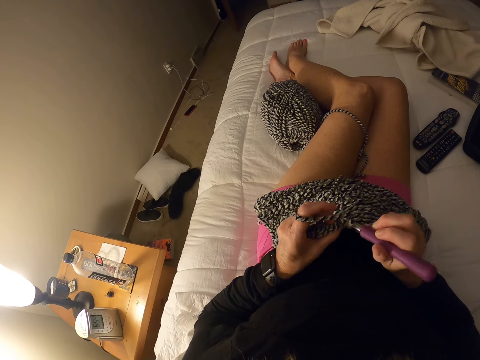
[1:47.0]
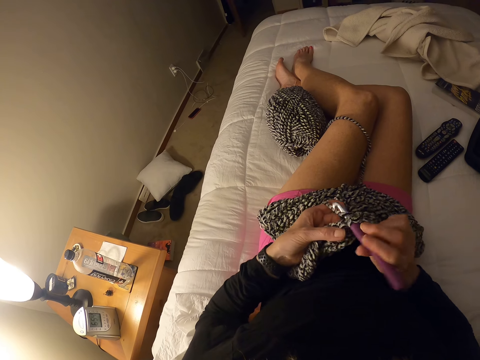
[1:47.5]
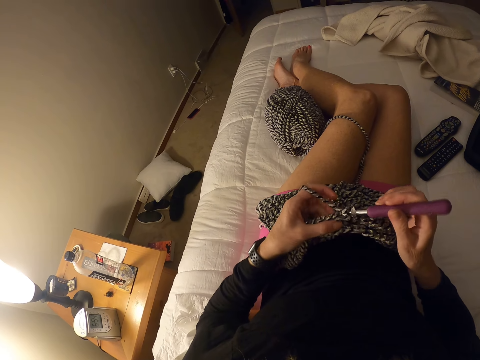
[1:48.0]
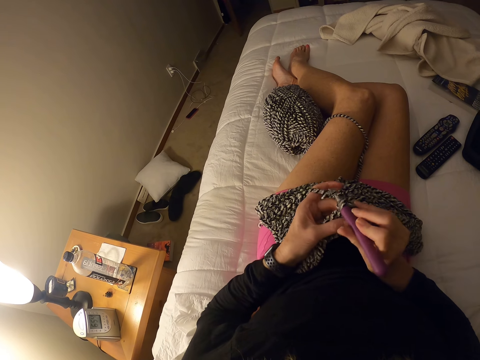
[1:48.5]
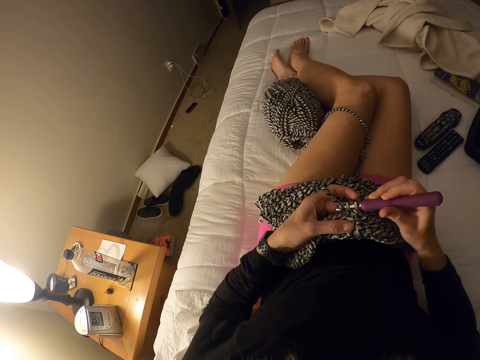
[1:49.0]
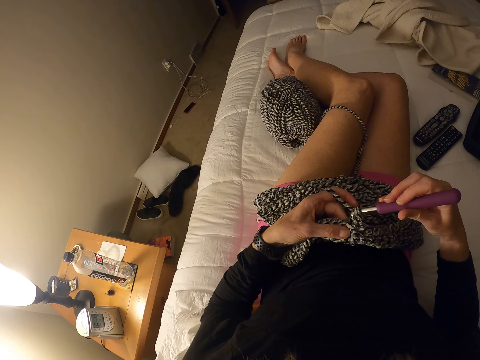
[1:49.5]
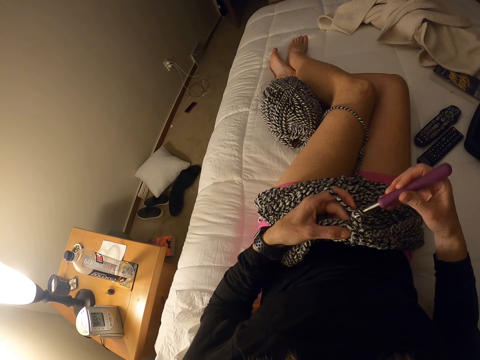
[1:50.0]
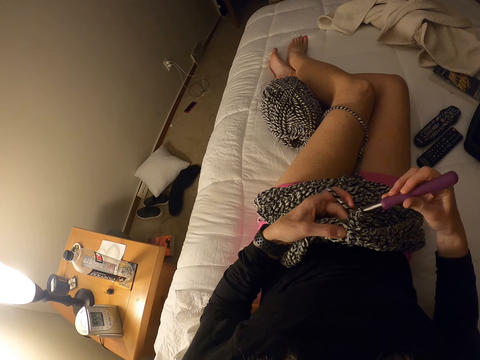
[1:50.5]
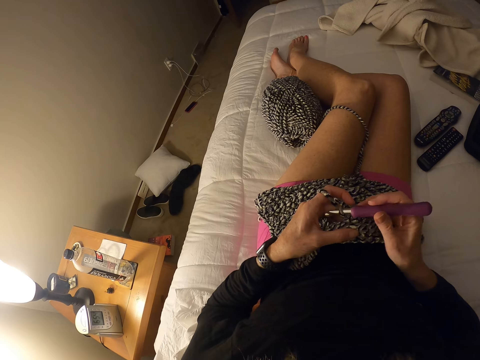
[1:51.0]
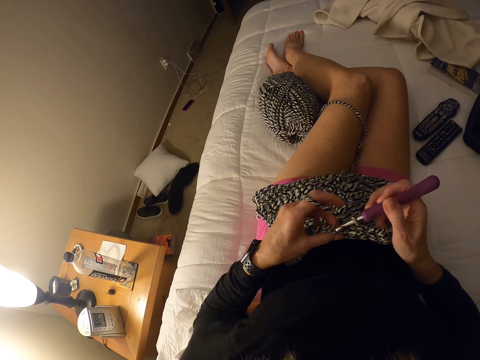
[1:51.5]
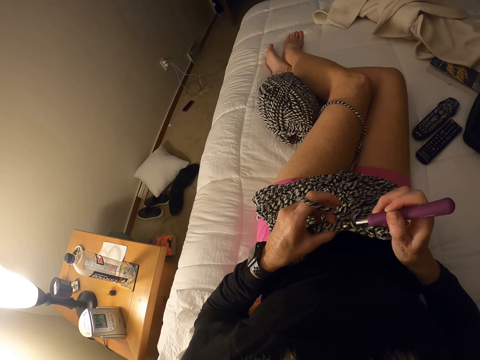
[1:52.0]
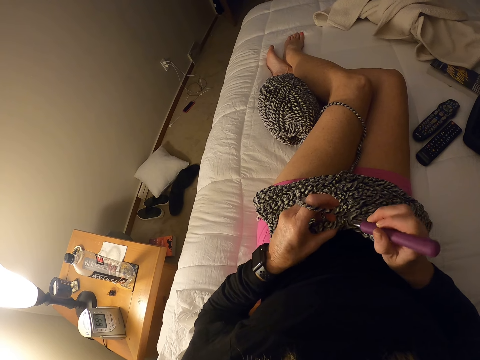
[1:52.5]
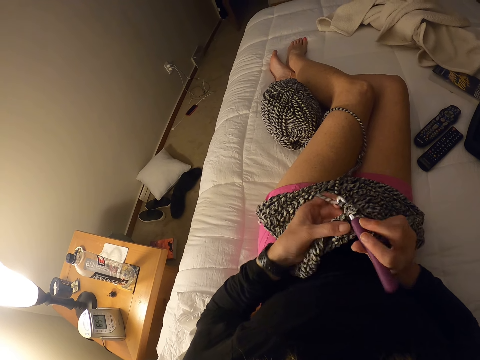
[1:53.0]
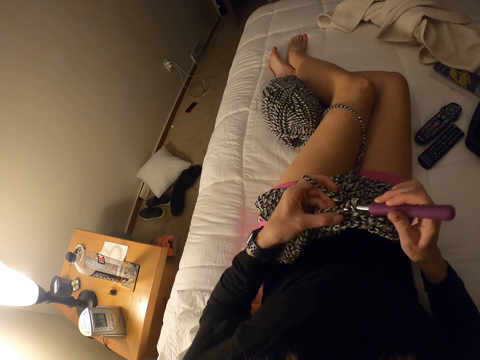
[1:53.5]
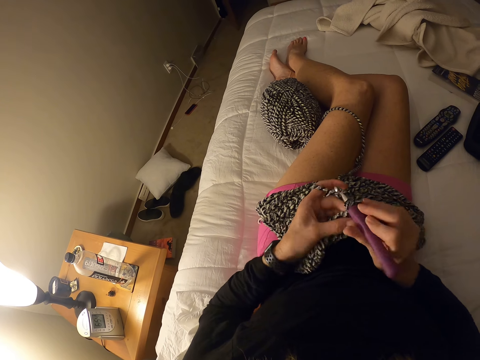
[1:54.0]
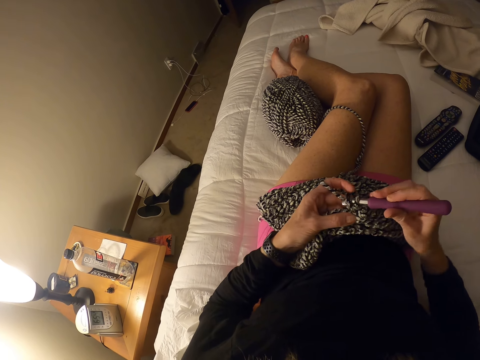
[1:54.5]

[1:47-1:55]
The camera wearer interlocks loops of yarn with the crochet hook.

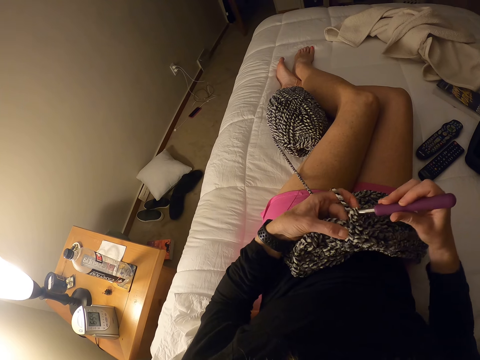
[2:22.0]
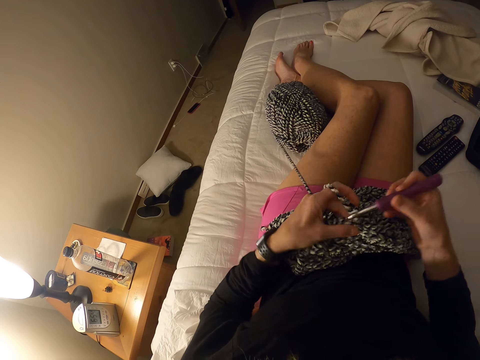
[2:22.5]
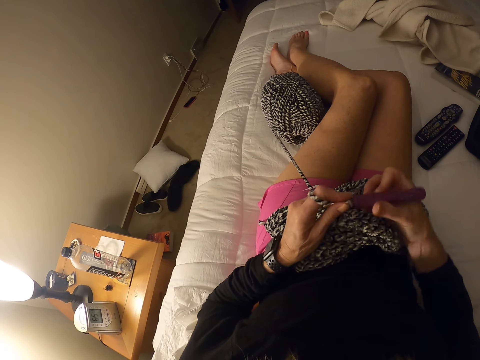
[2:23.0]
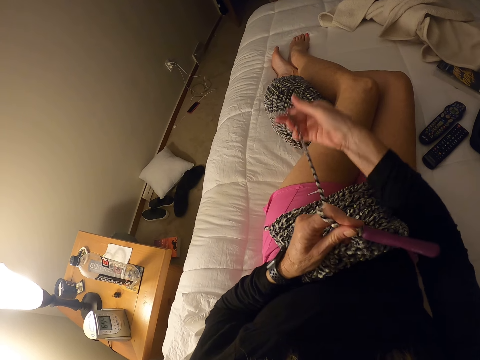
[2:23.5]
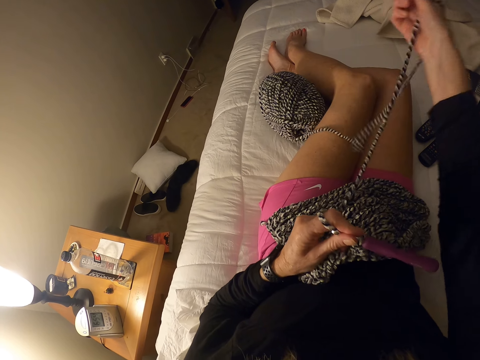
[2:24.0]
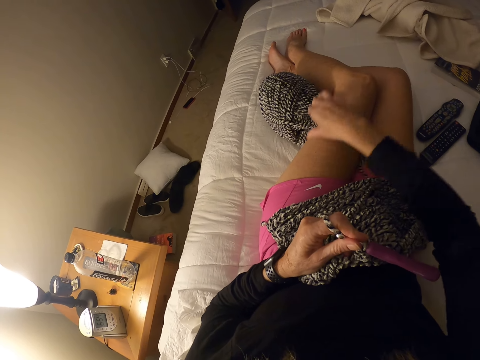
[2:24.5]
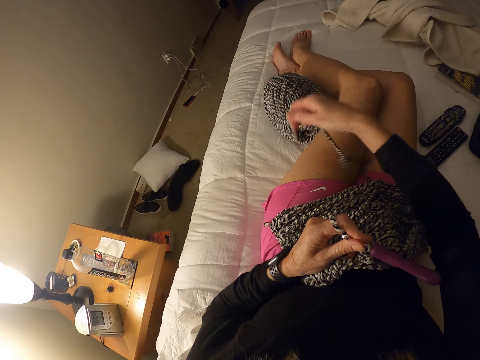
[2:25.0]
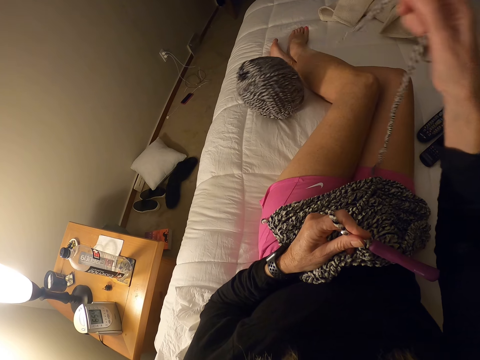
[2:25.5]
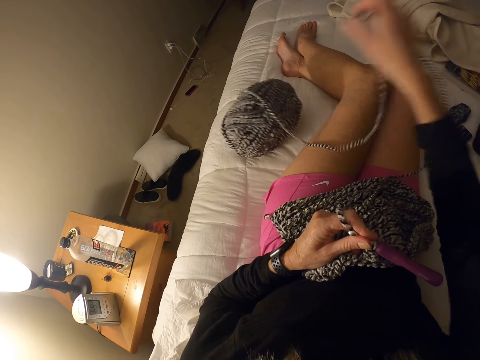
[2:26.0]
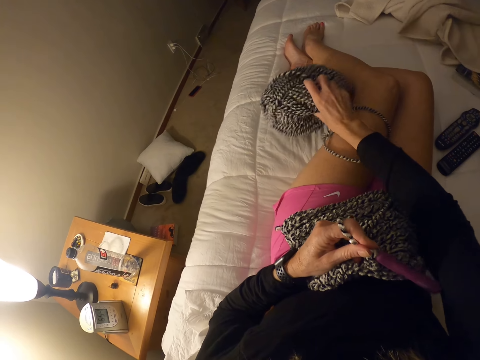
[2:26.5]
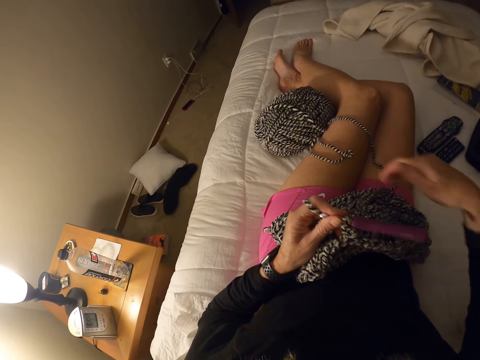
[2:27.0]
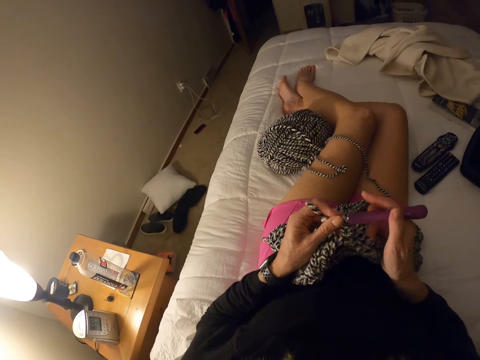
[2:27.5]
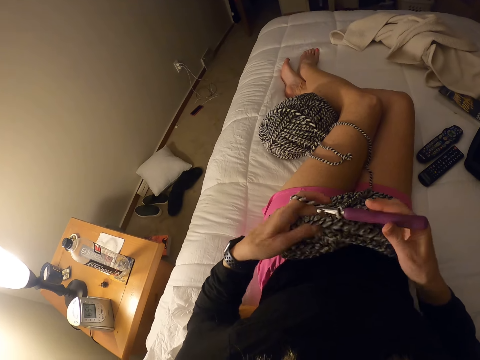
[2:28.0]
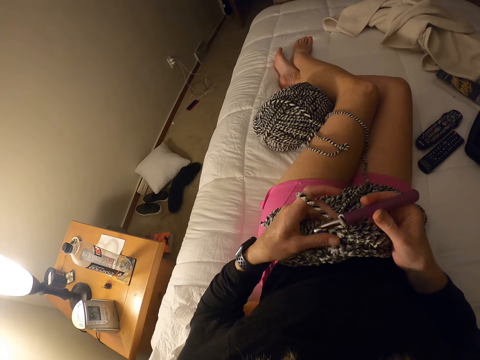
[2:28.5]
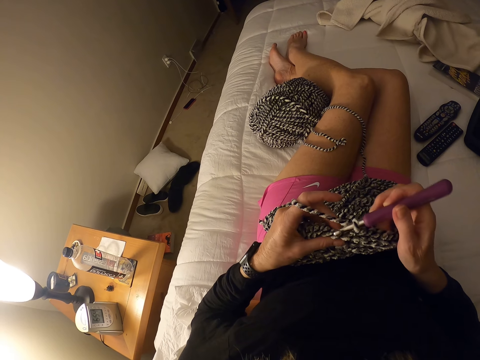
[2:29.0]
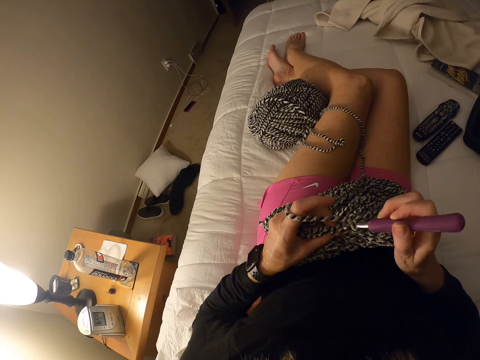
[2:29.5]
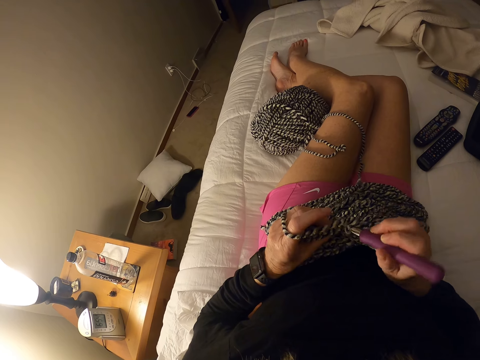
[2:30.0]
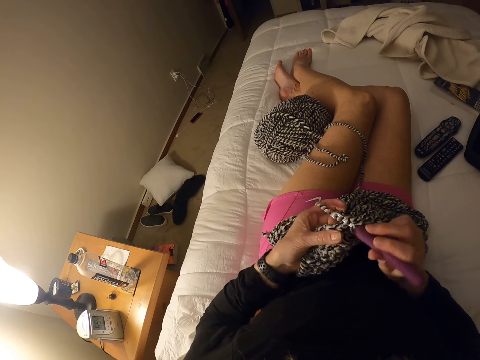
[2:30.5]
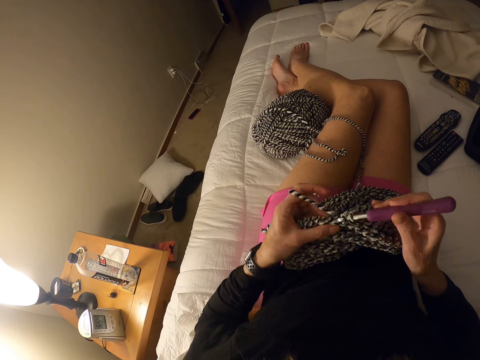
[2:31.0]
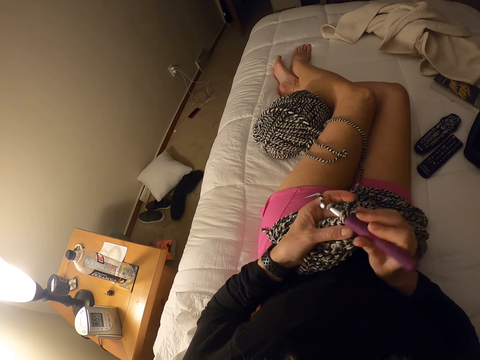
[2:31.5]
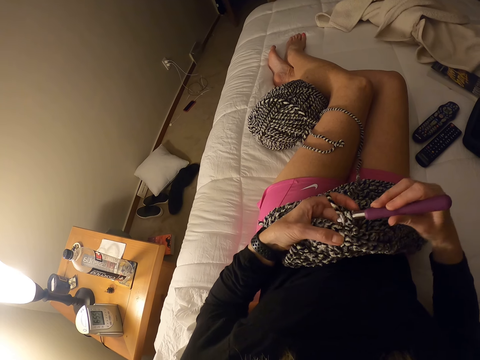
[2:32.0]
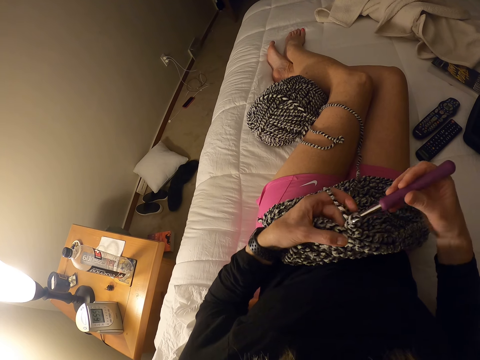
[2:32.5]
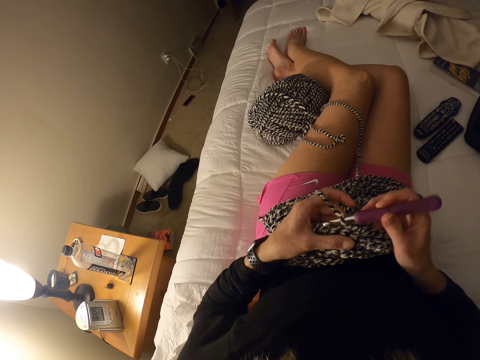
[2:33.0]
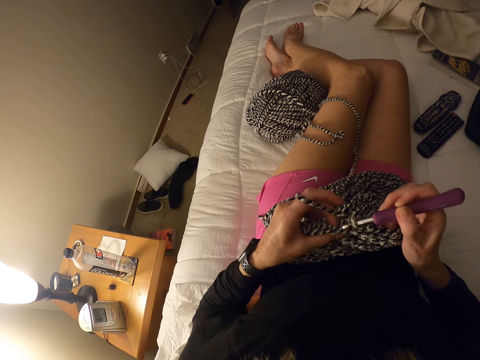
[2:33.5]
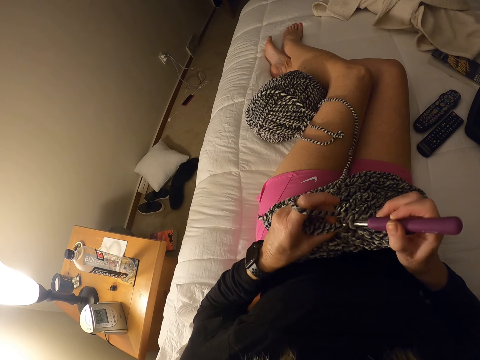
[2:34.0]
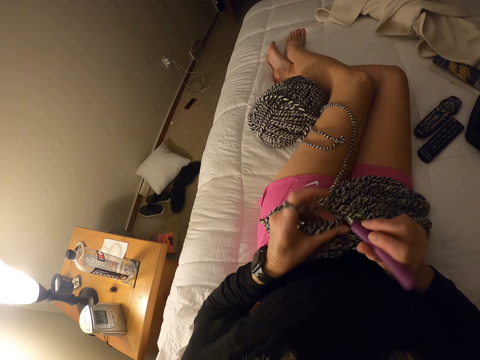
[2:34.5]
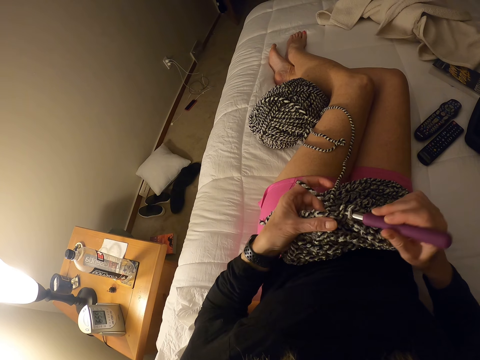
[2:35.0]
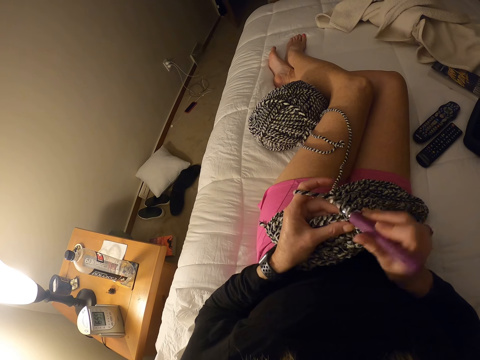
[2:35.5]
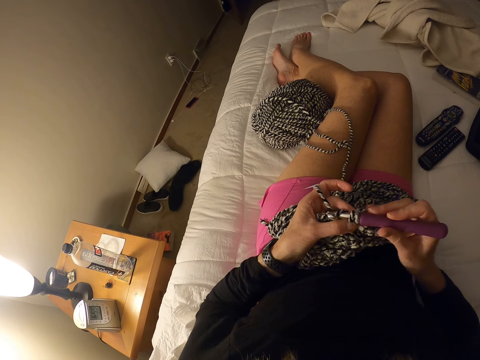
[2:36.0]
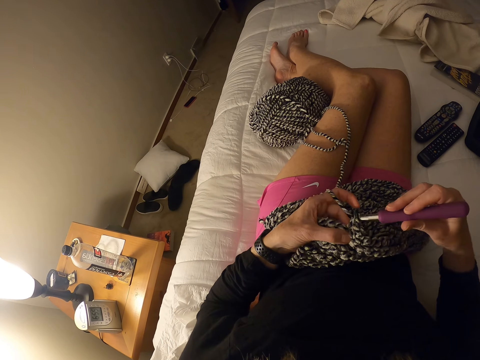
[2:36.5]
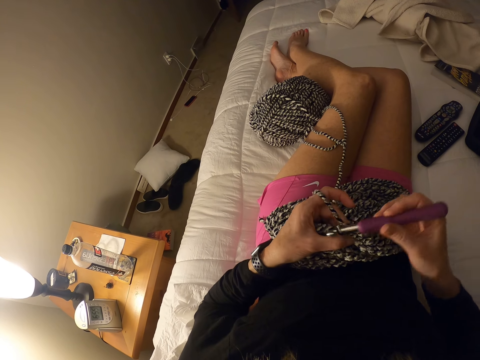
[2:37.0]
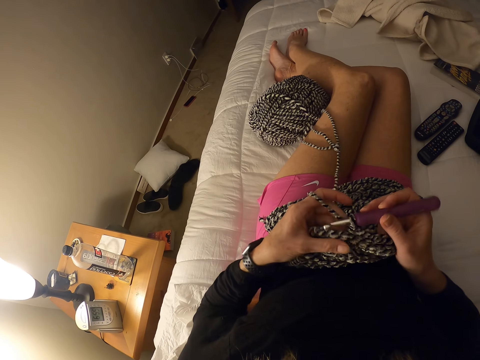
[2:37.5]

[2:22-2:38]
The camera wearer pulls the yarn. They unfold the yarn. They crochet the garment with the yarn and the crochet hook.

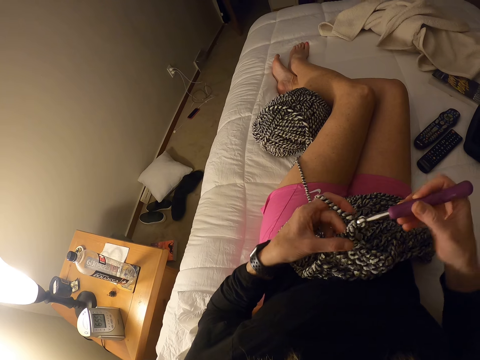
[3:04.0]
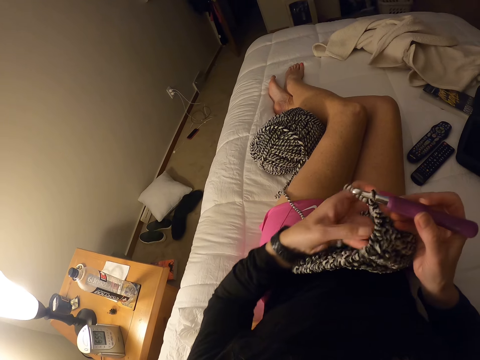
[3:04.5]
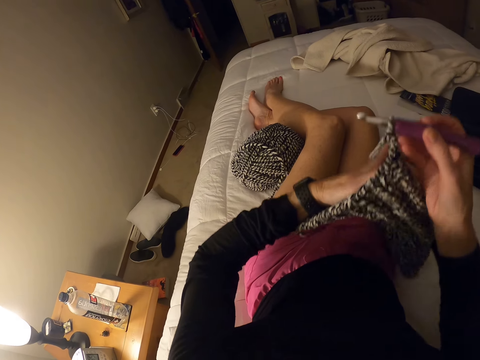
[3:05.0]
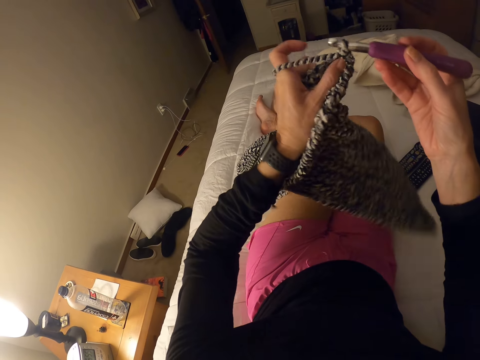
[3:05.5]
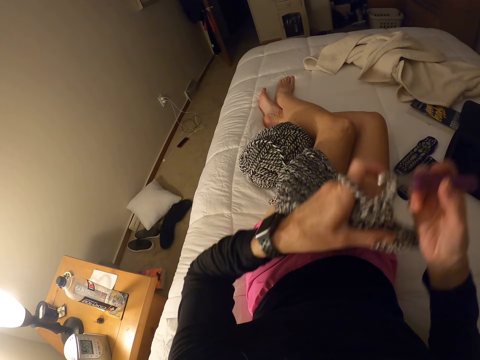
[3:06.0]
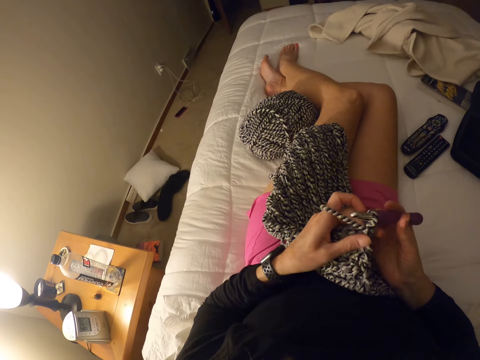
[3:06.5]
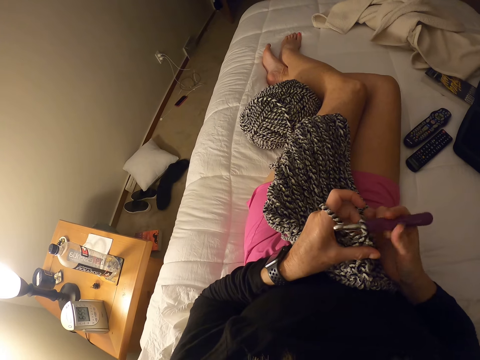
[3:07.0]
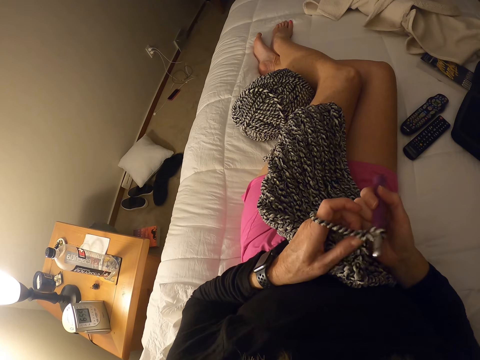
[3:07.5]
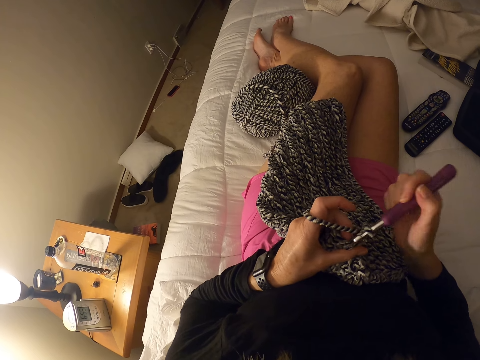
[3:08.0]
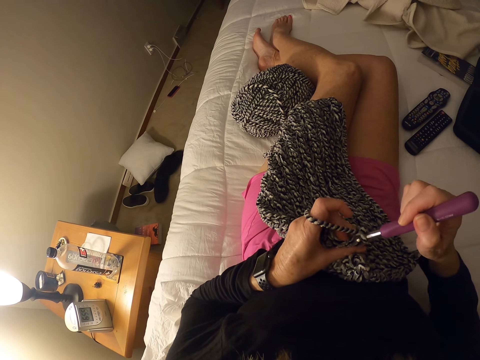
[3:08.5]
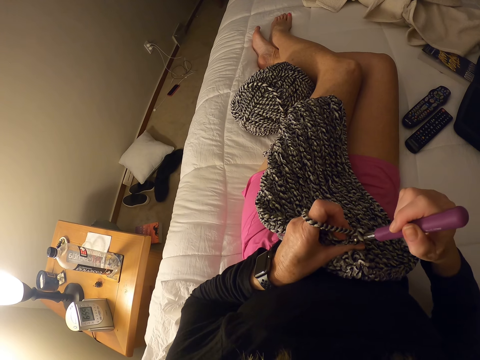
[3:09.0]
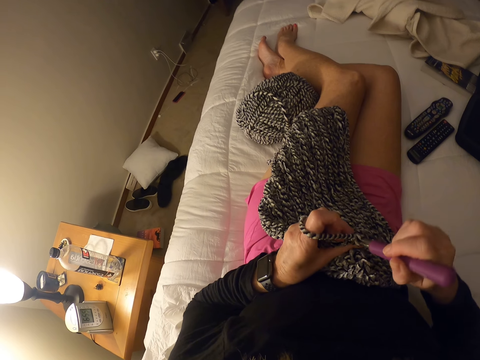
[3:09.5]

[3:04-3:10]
The camera wearer turns the fabric. They crochet the garment with the yarn and the hook.
